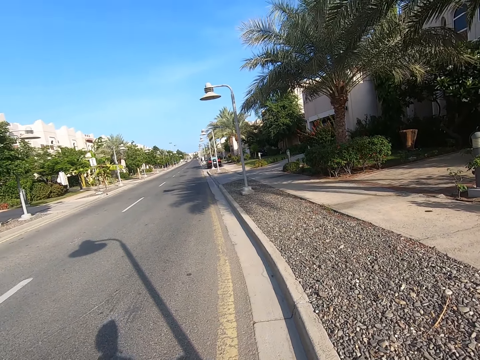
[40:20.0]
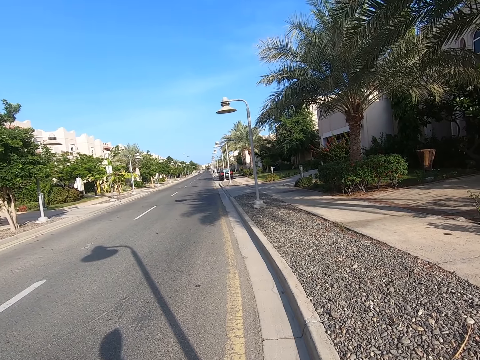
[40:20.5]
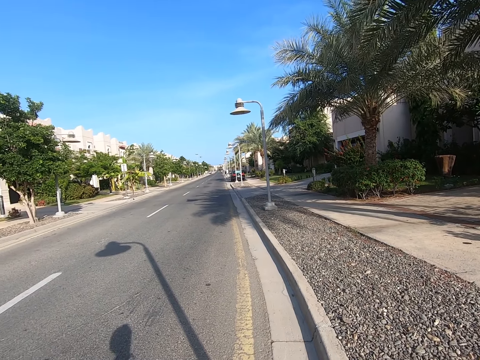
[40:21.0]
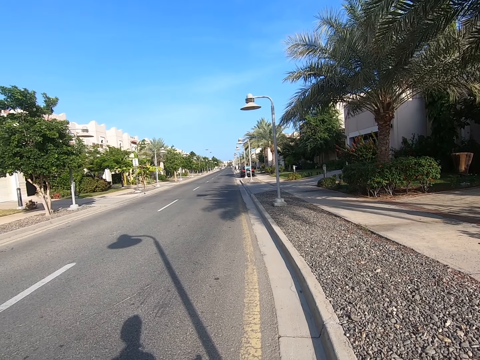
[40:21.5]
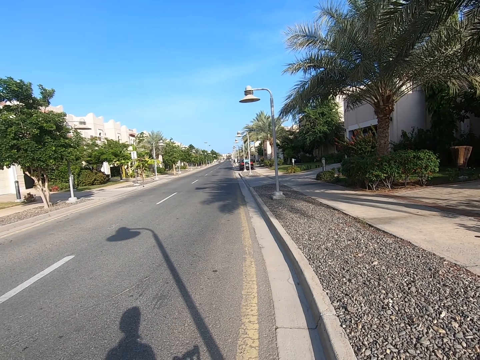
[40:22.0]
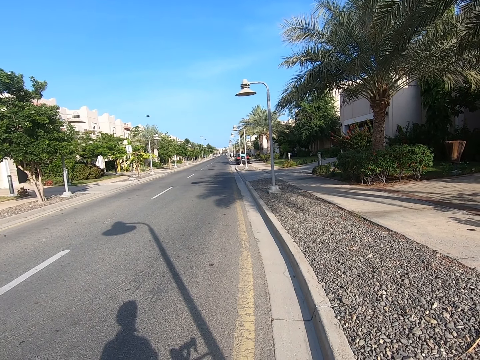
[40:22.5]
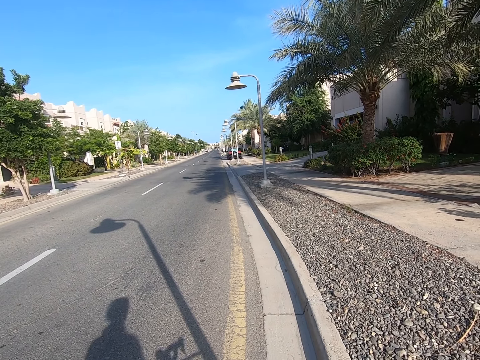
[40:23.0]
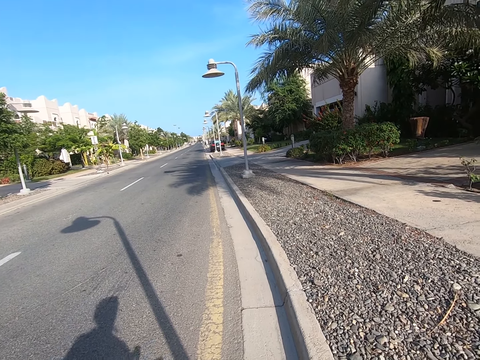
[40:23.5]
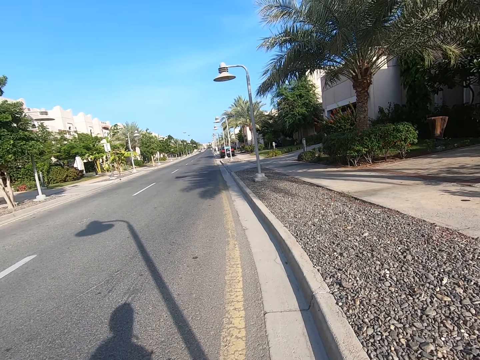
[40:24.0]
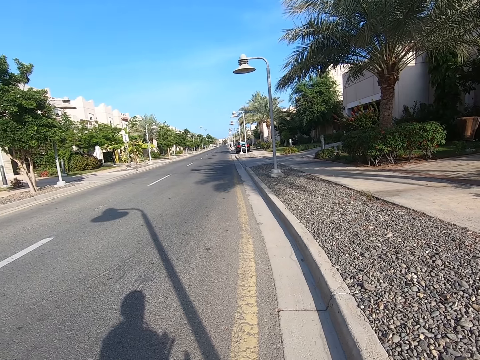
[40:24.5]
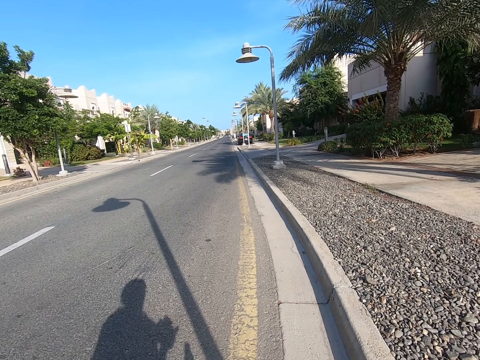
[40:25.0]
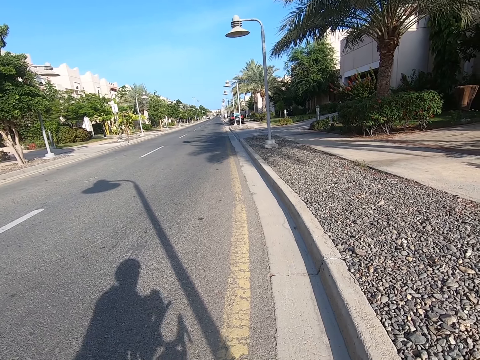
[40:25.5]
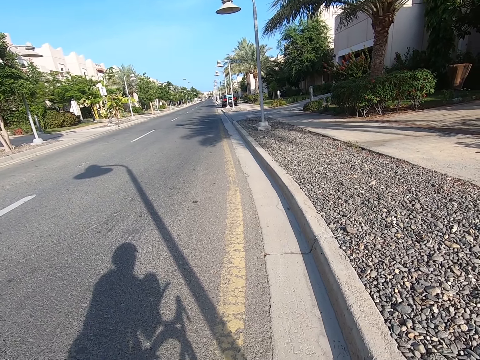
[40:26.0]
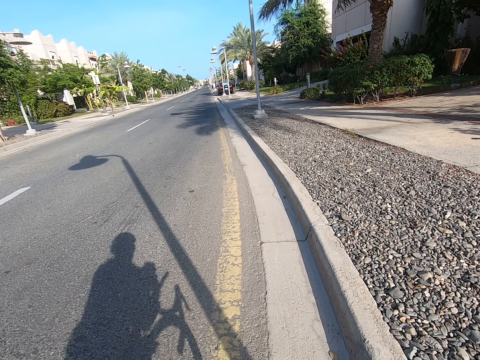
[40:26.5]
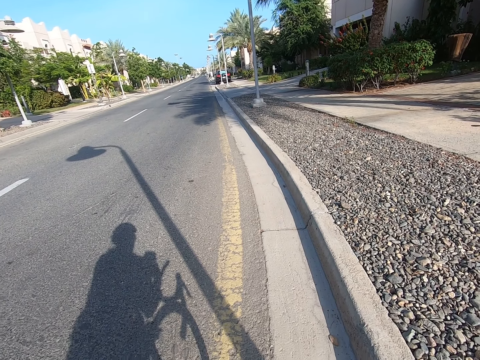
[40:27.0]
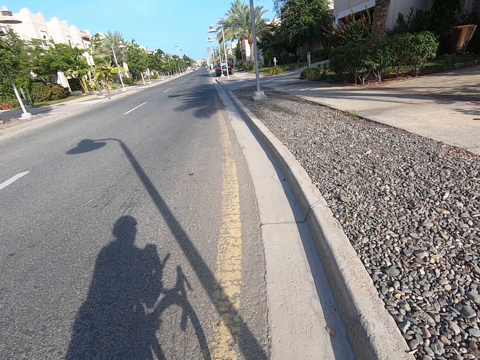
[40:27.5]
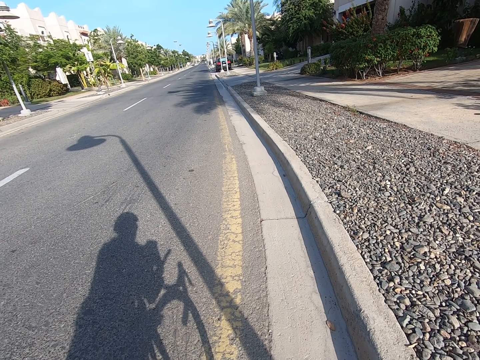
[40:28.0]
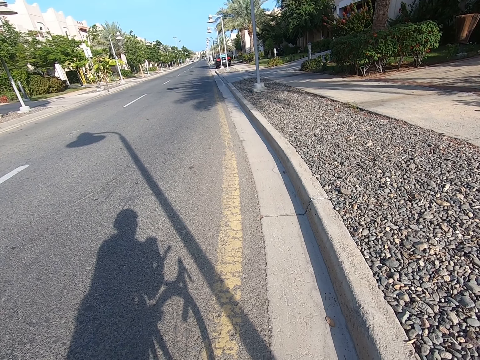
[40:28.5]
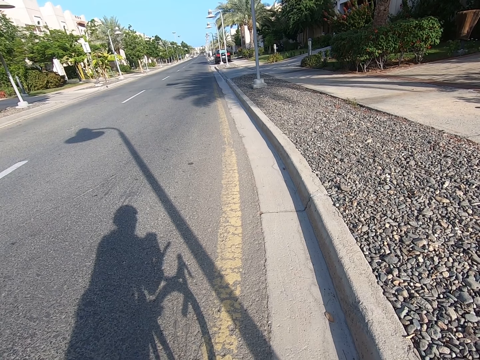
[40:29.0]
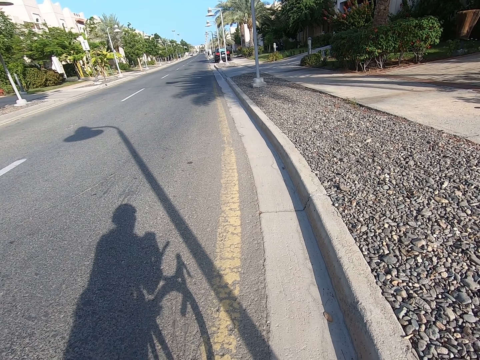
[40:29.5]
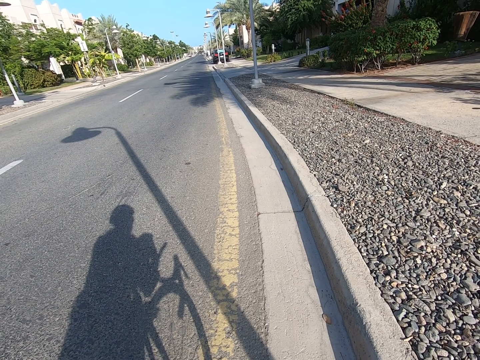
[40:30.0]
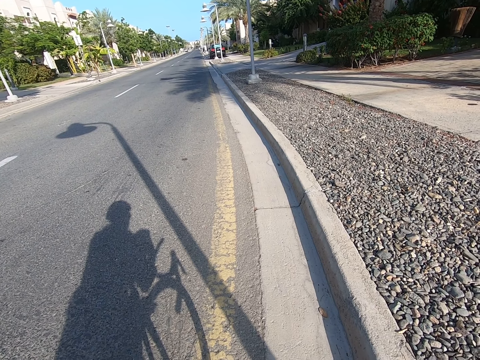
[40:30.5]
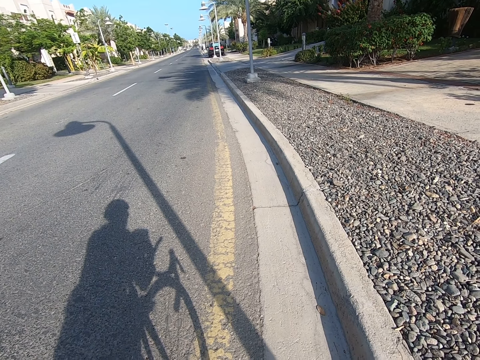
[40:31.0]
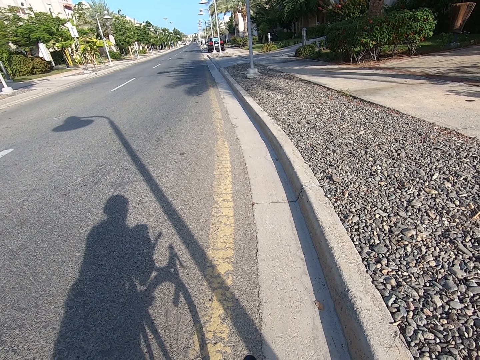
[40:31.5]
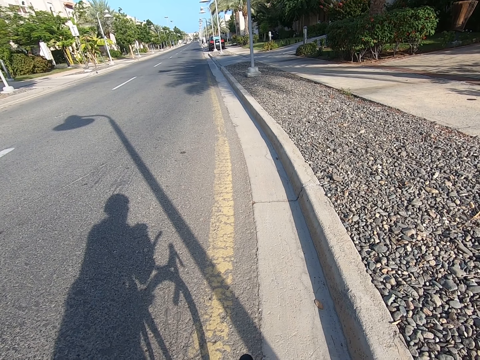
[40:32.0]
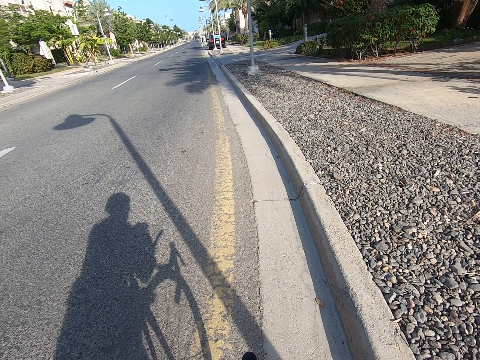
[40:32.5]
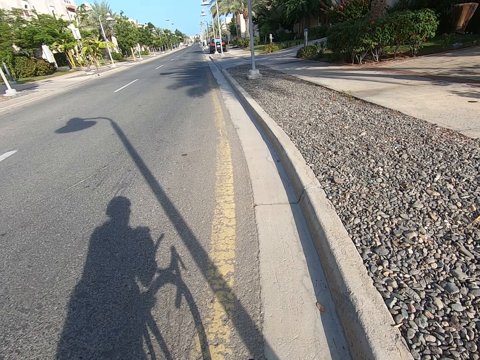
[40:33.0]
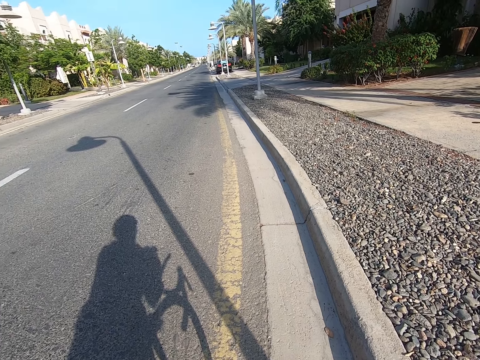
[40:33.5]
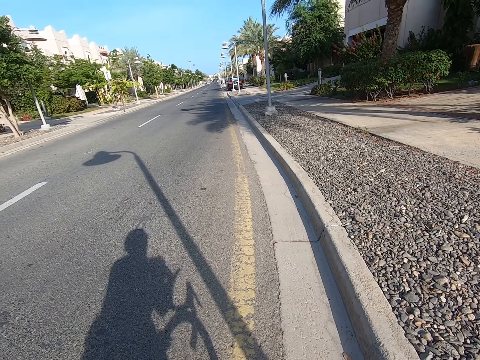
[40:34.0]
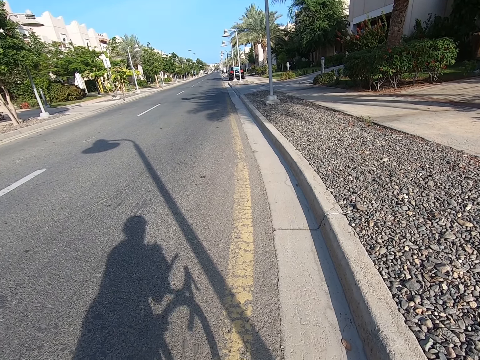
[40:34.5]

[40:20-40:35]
The camera wearer looks around. They browse the phone.

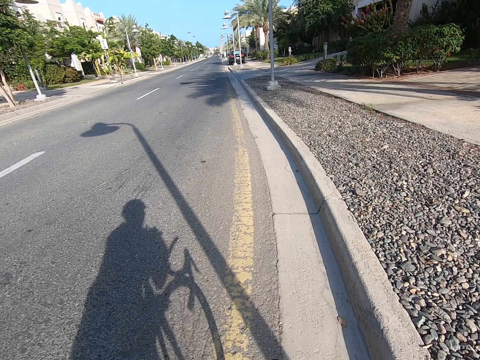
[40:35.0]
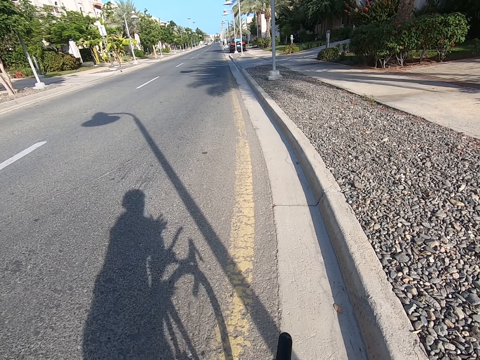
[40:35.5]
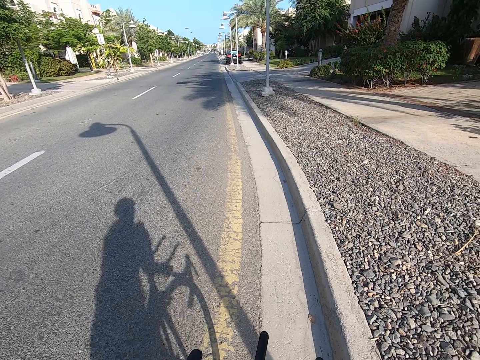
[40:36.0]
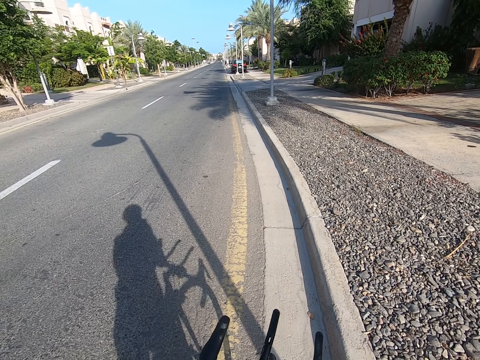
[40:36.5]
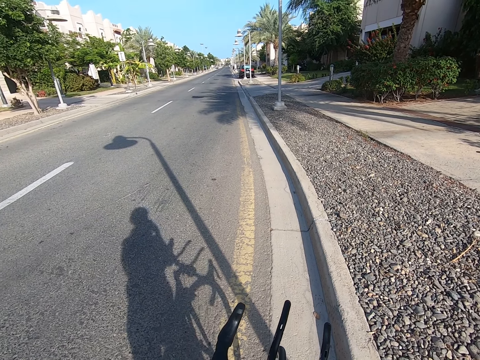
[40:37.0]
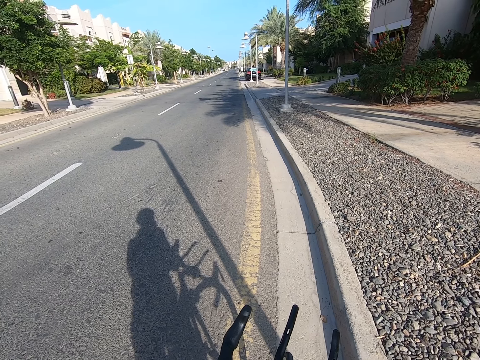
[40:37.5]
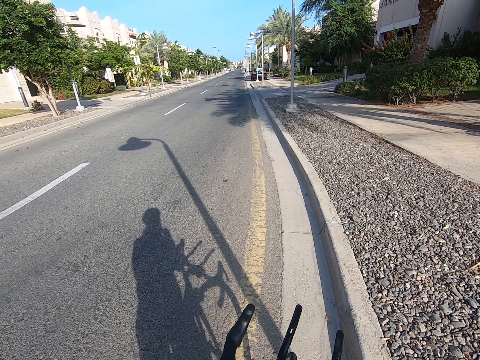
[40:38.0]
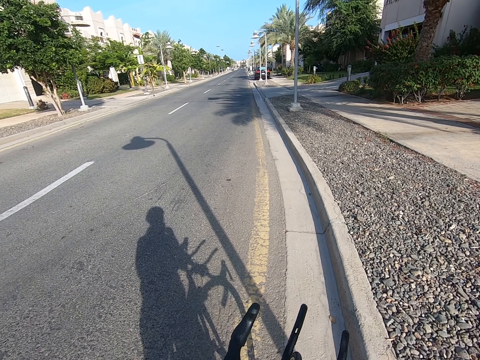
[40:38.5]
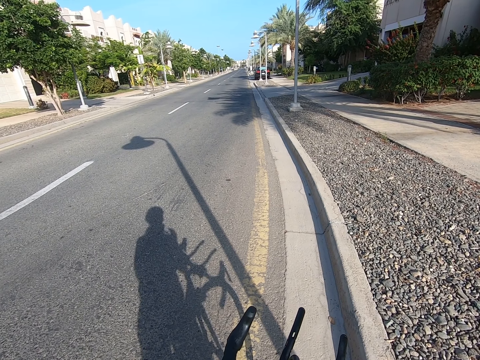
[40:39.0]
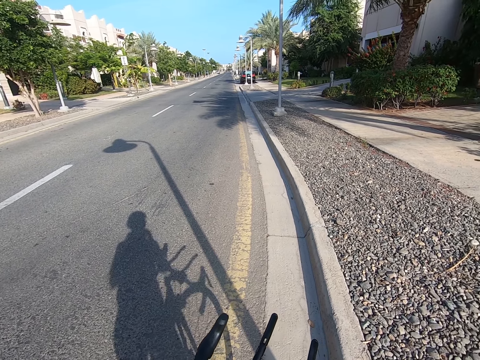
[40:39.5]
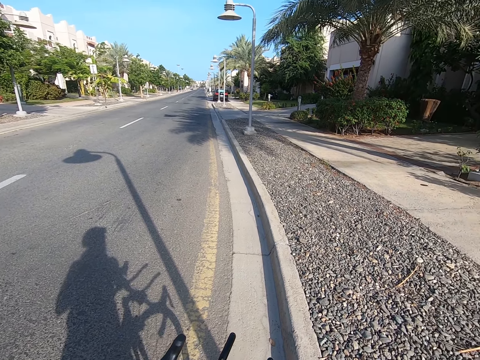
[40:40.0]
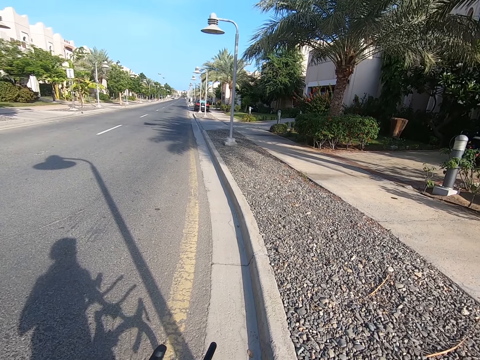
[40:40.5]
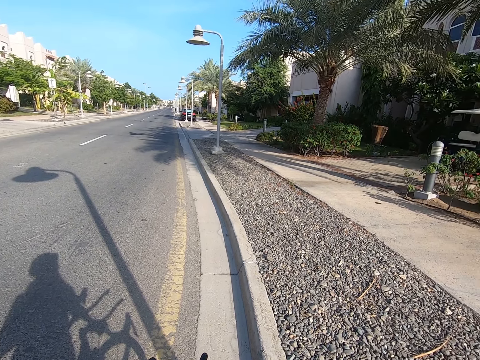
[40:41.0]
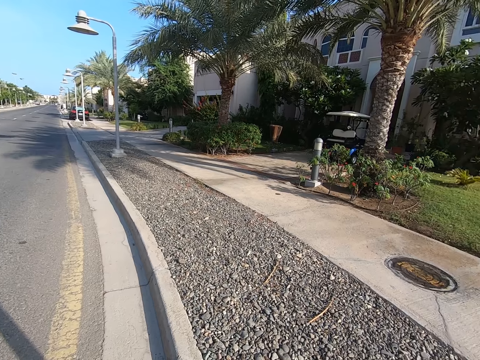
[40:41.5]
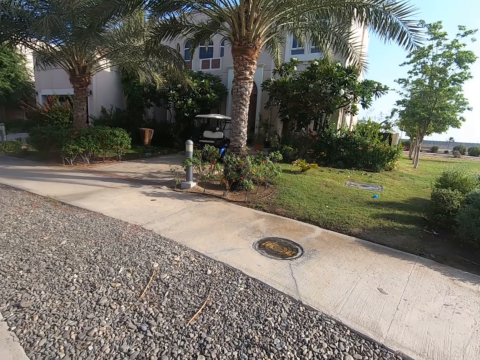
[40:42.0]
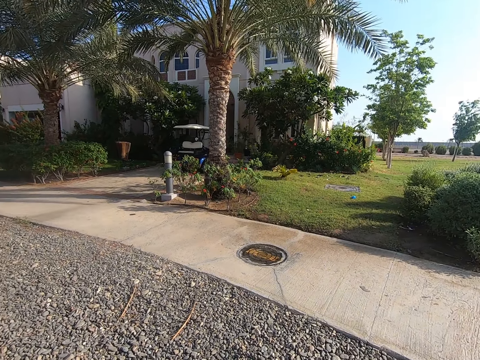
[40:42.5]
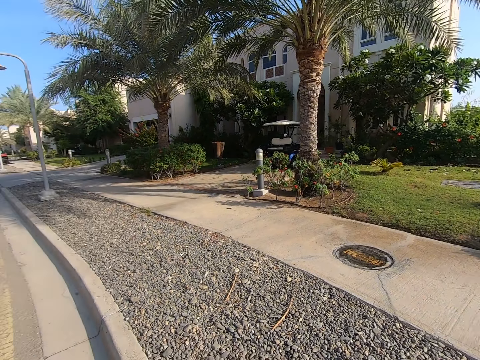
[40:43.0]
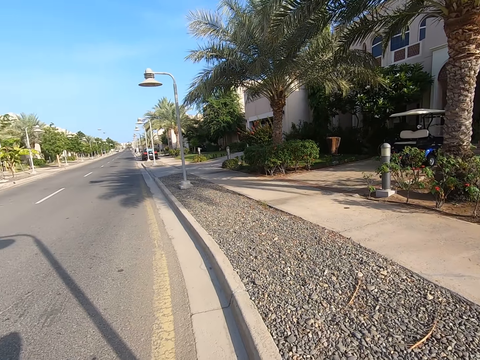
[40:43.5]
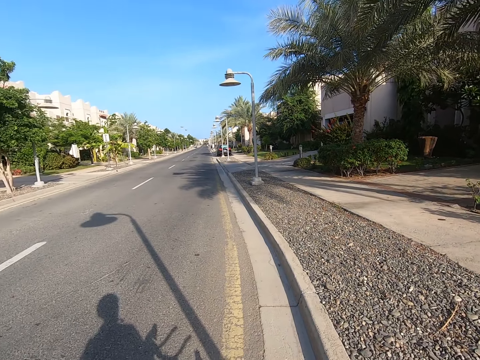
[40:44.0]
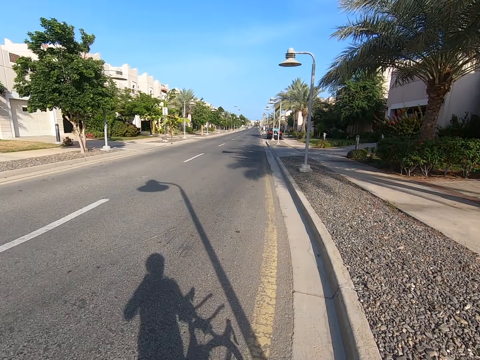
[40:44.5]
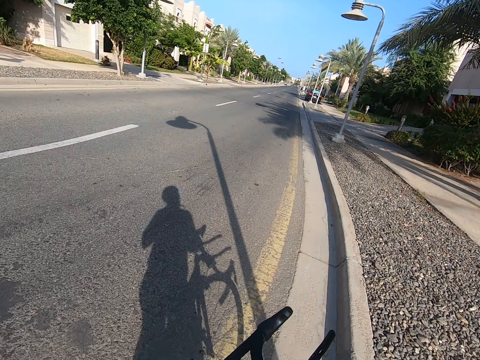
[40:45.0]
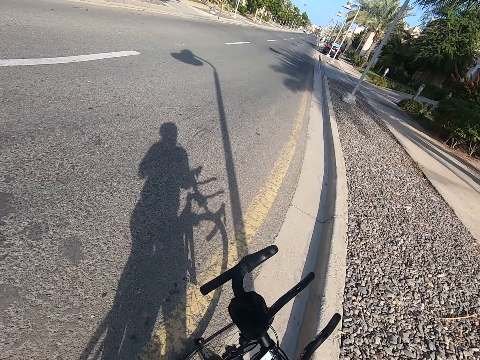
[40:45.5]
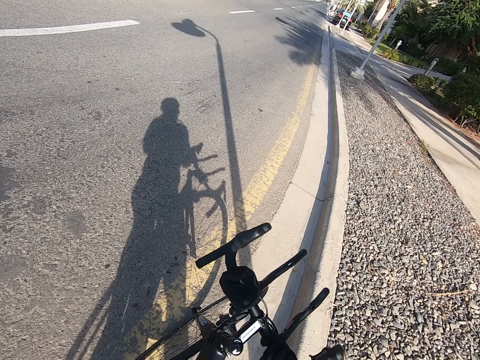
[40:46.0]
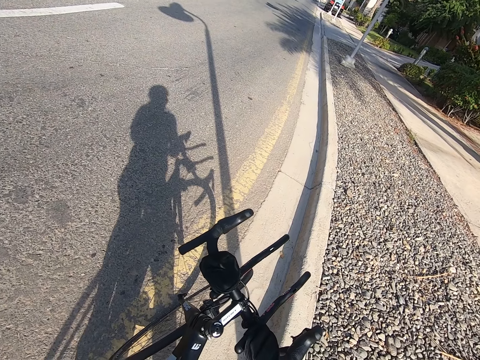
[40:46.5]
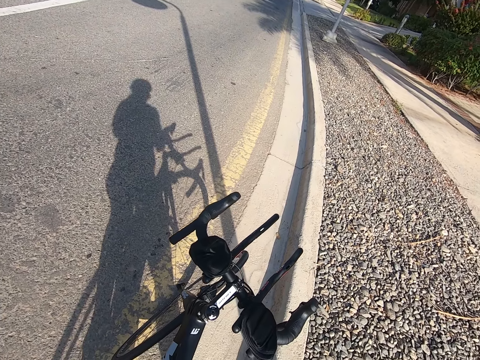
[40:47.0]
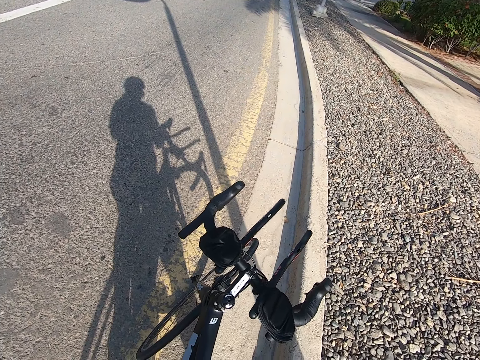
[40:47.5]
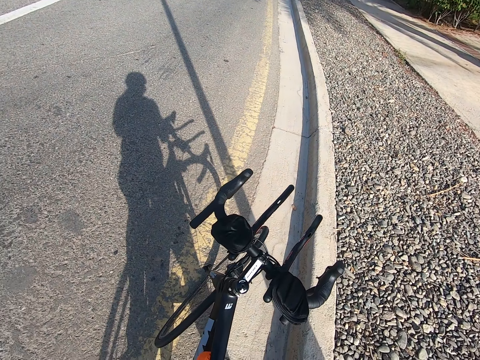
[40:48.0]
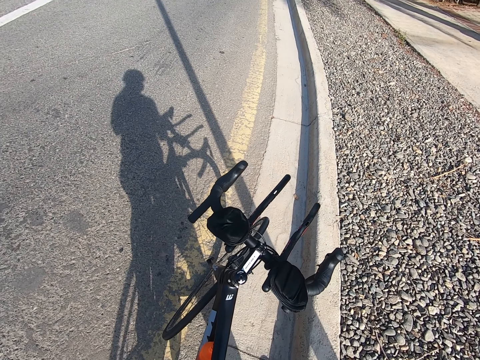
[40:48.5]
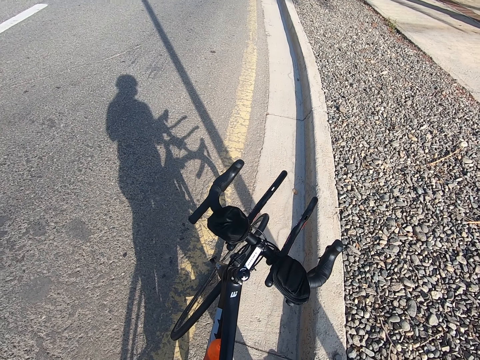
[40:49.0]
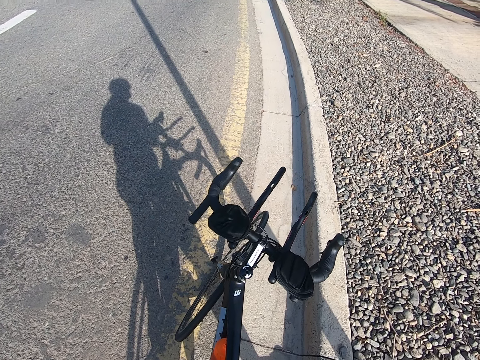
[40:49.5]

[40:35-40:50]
The camera wearer stands at the road.
